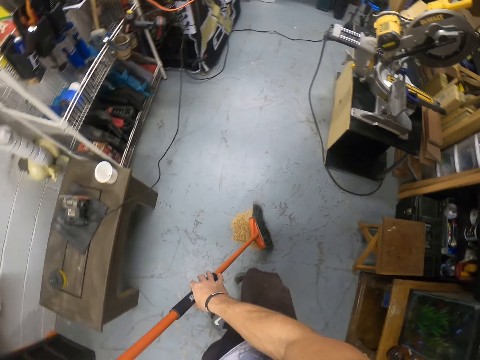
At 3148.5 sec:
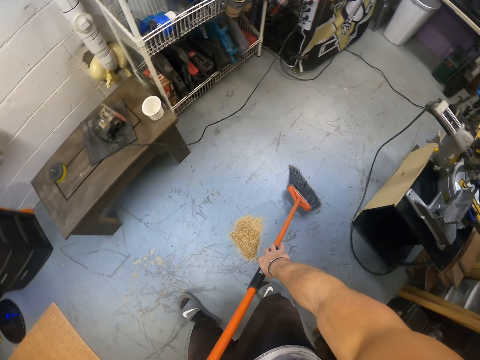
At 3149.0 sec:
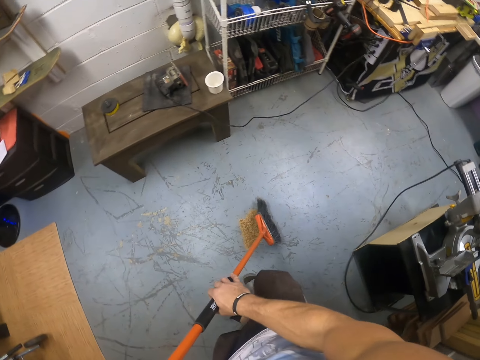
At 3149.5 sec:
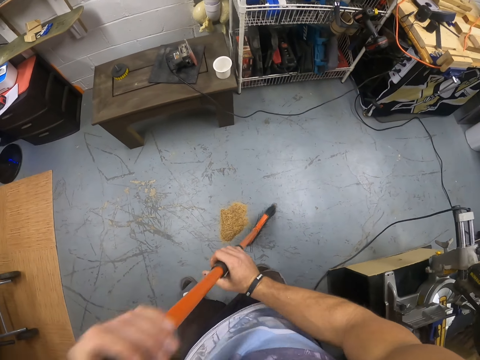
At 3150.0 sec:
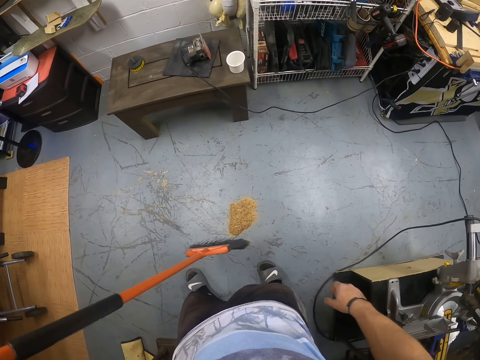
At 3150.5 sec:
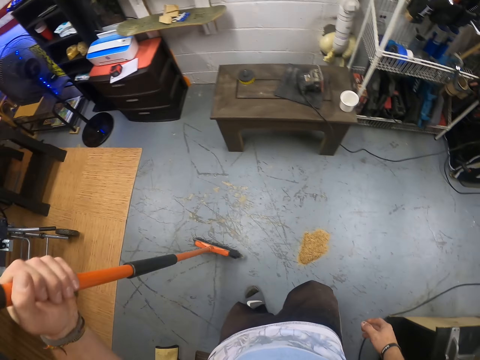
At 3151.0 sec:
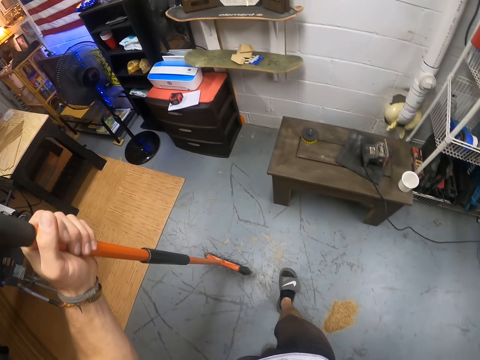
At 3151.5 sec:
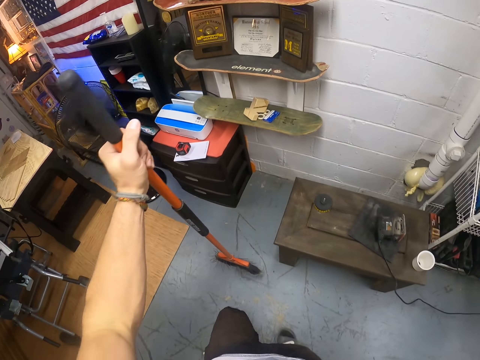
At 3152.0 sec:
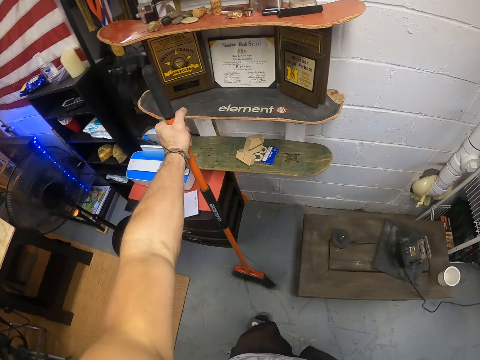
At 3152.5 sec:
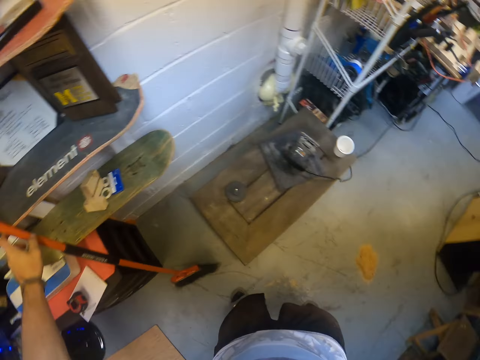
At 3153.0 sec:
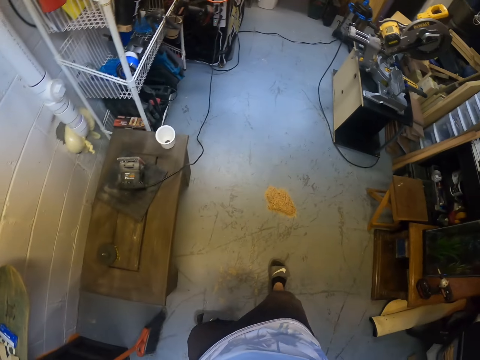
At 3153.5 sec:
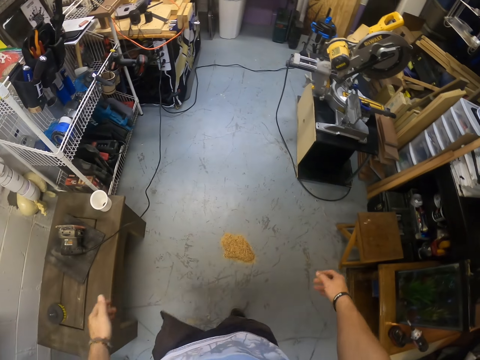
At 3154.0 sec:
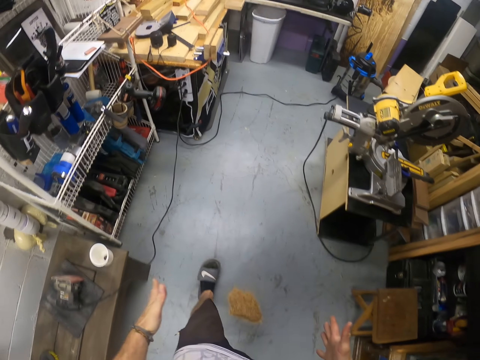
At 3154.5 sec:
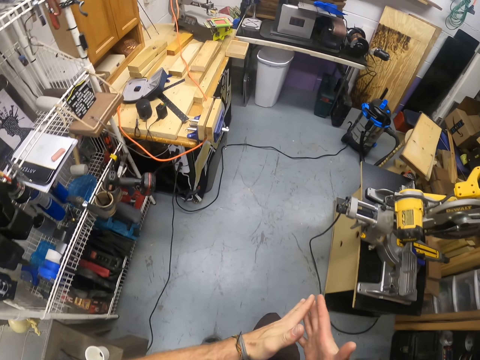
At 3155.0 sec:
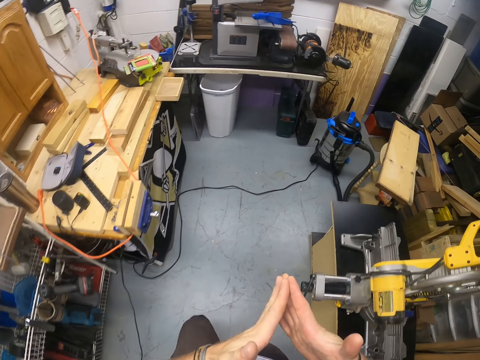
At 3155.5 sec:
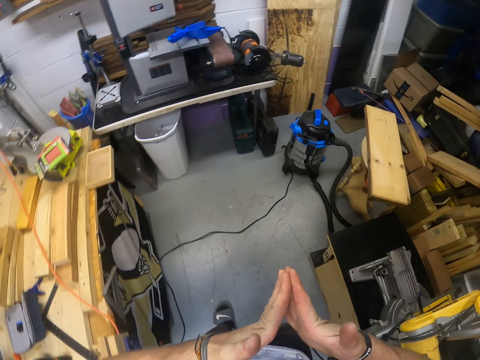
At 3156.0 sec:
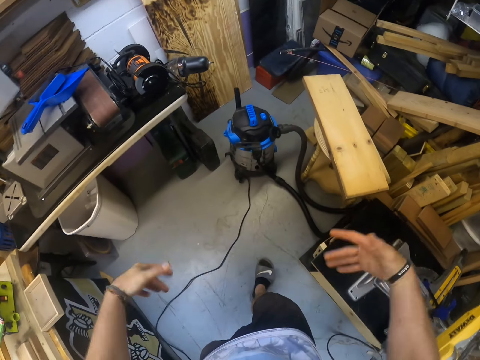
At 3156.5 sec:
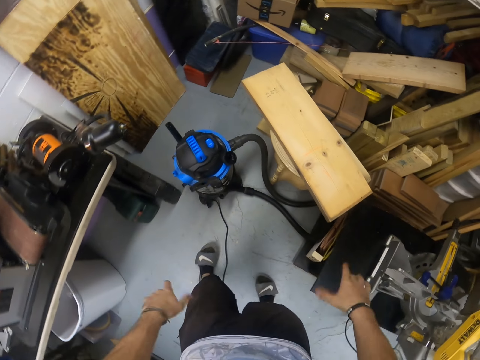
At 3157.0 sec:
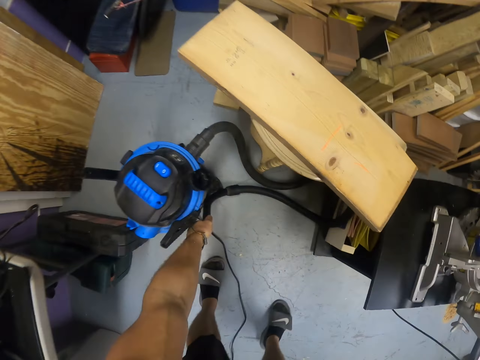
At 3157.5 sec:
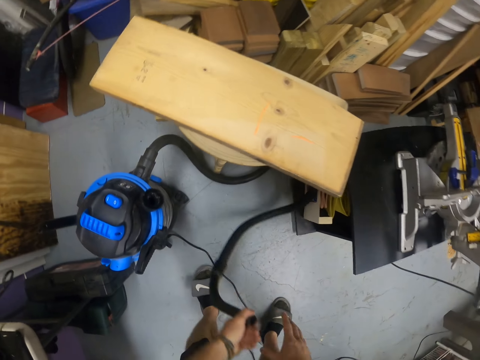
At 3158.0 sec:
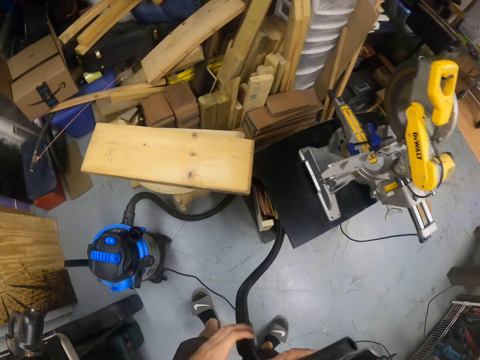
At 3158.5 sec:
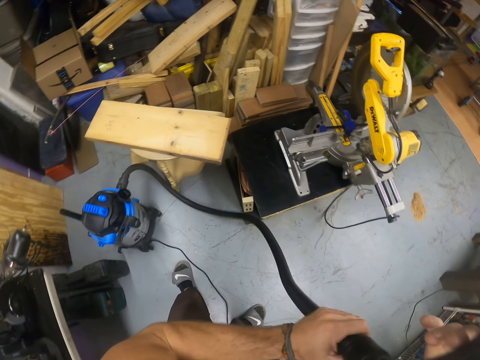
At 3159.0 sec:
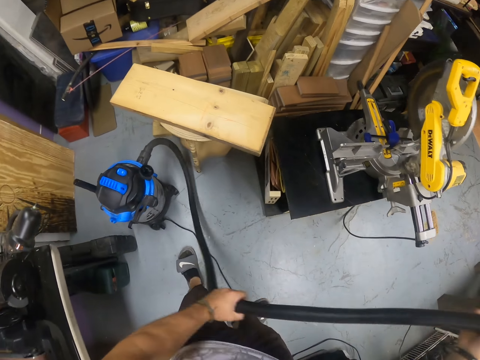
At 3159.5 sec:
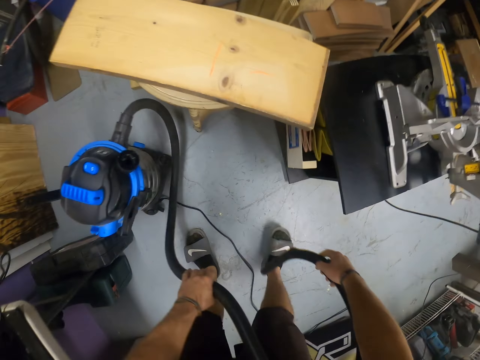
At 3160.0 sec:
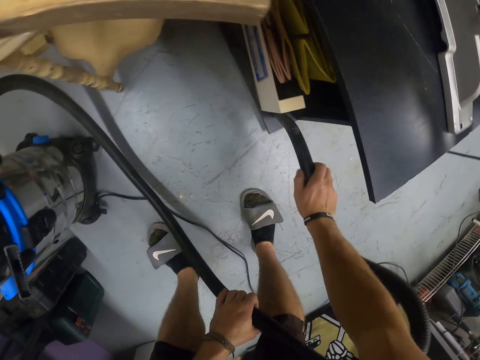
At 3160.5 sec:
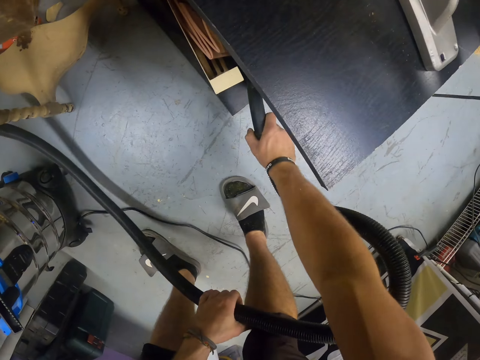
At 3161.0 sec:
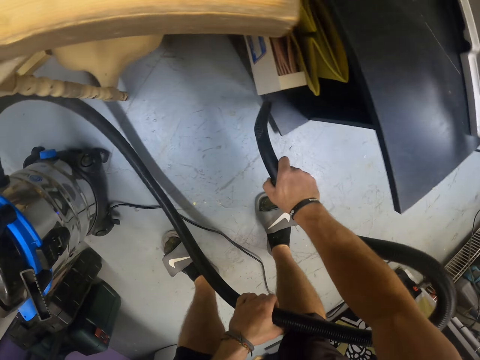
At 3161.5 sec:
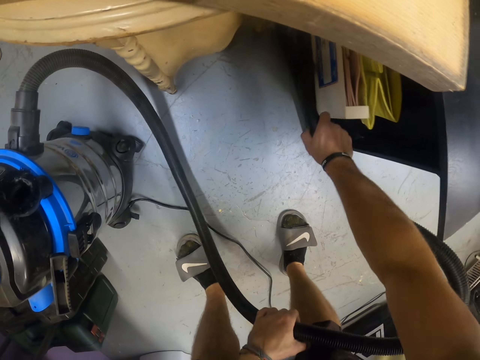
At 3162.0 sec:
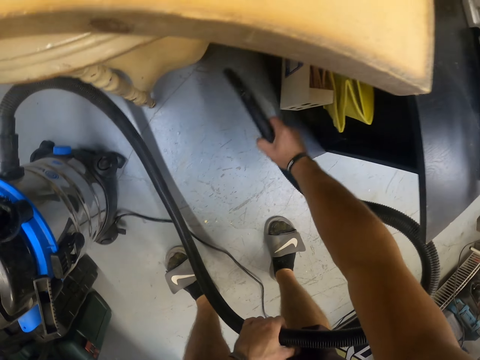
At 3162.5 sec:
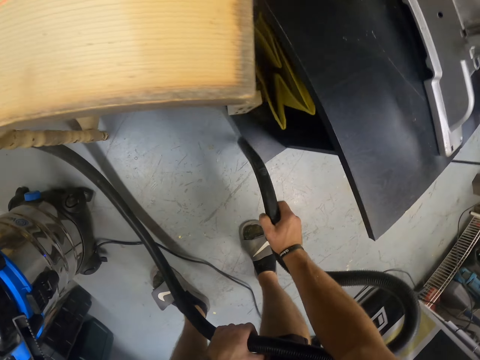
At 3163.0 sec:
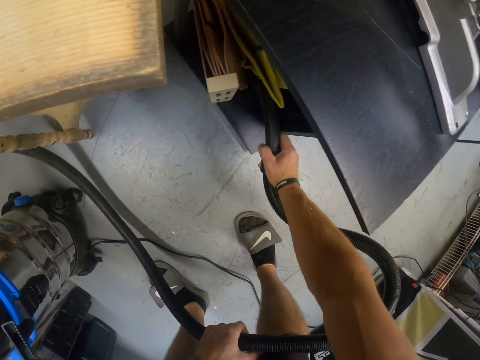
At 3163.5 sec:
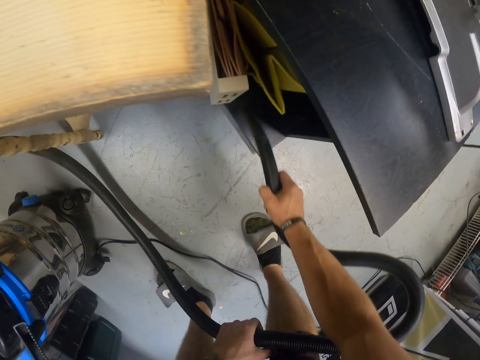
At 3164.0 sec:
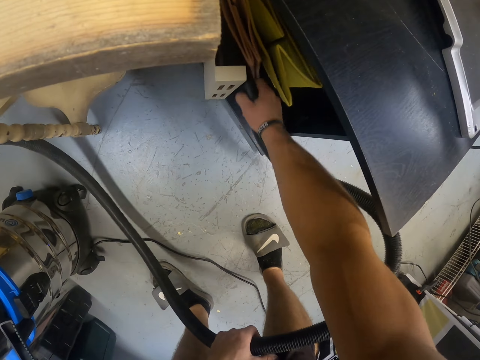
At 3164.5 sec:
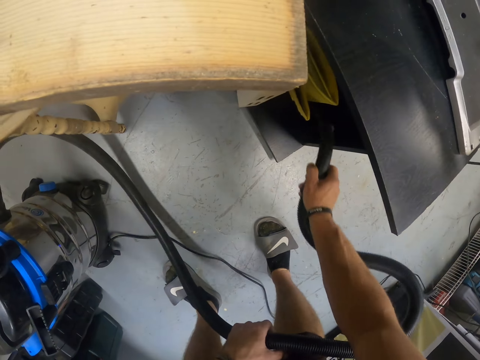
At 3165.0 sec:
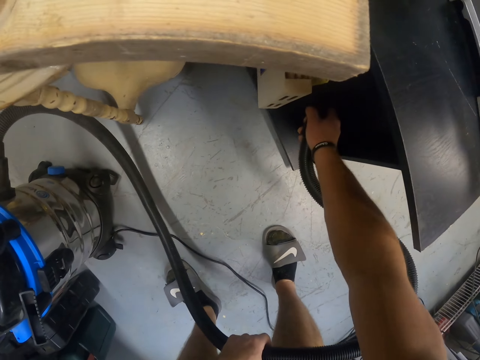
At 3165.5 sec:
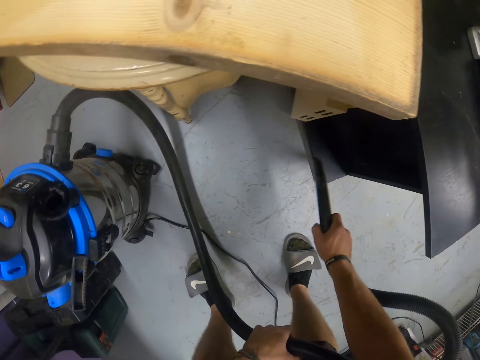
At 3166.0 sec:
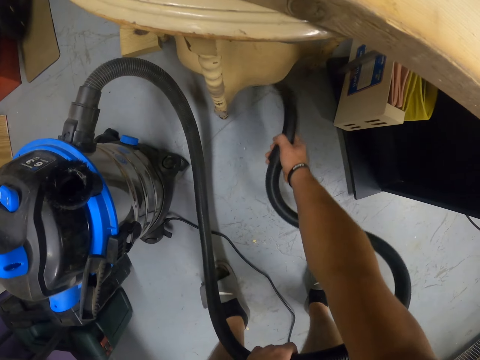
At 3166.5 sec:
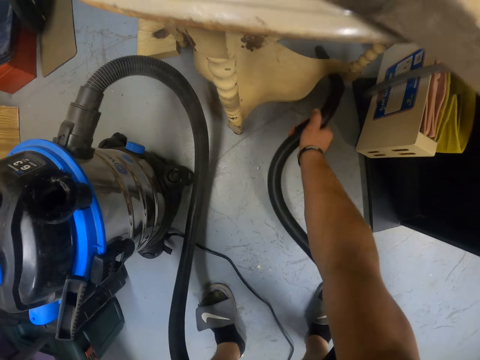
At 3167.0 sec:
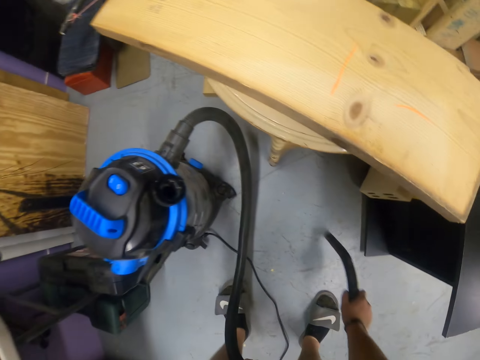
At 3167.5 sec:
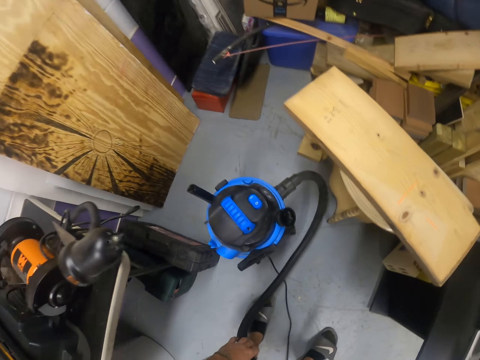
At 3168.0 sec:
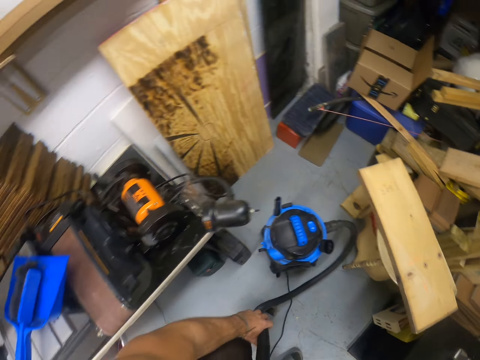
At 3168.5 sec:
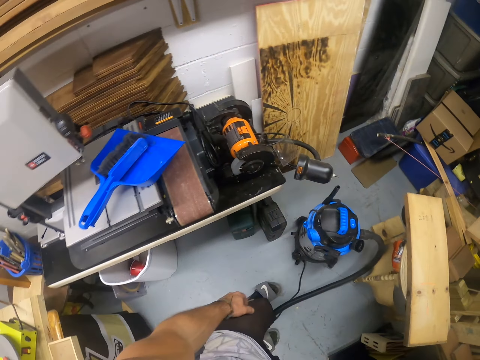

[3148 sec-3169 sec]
The camera wearer holds the broom with his left hand. He places the broom against a stand on the floor with his left hand. He walks towards the blower. He picks up the hose of the vacuum cleaner or blower with his left hand from the floor. He vacuums around the workshop with the hose in his hands. He blows the dust on the table saw. He blows dust off the items in the room with the blower.

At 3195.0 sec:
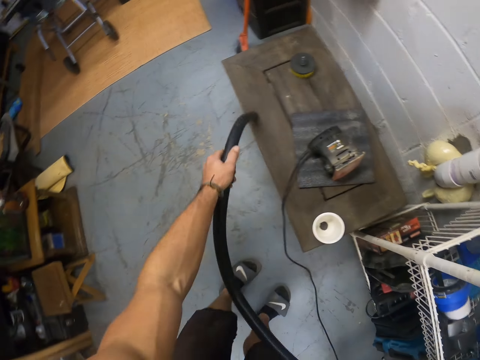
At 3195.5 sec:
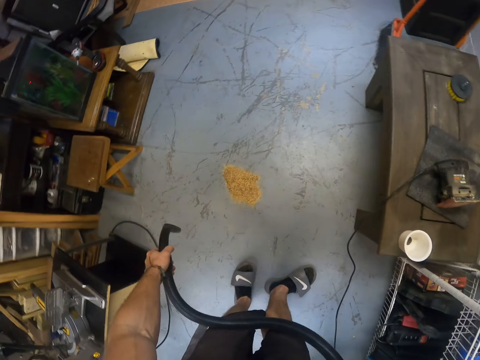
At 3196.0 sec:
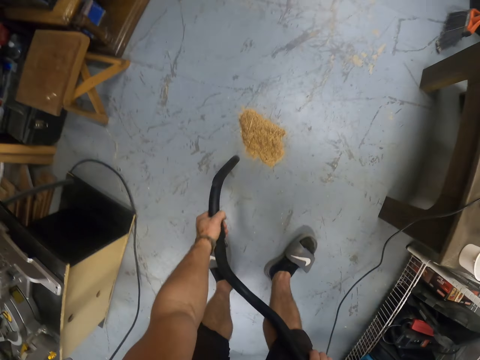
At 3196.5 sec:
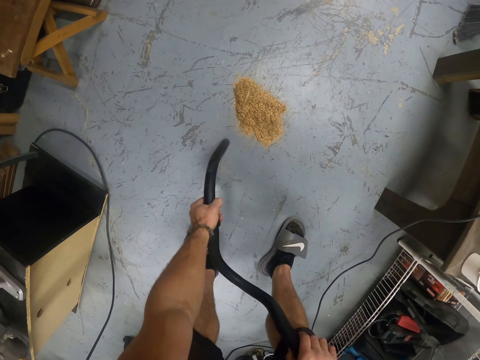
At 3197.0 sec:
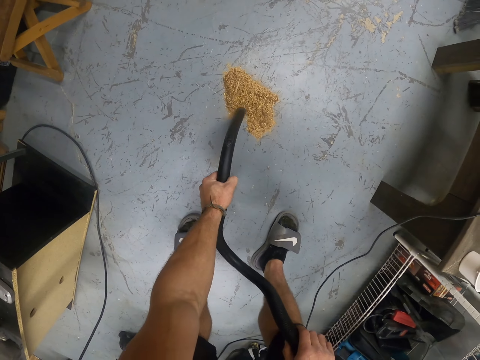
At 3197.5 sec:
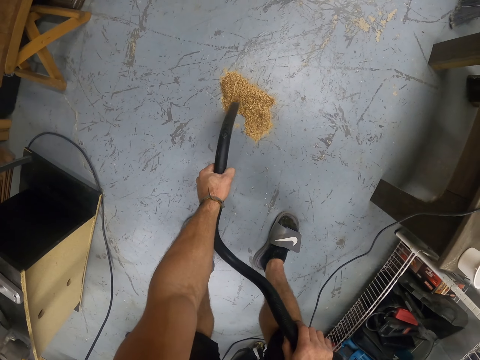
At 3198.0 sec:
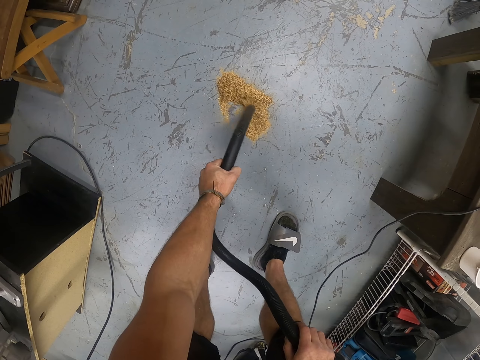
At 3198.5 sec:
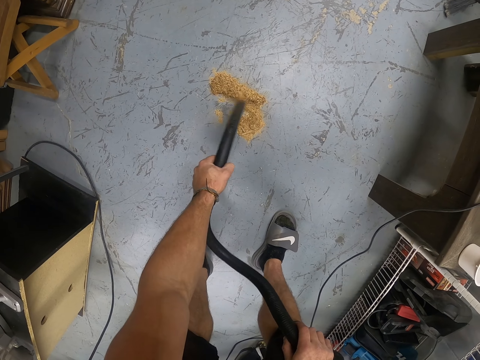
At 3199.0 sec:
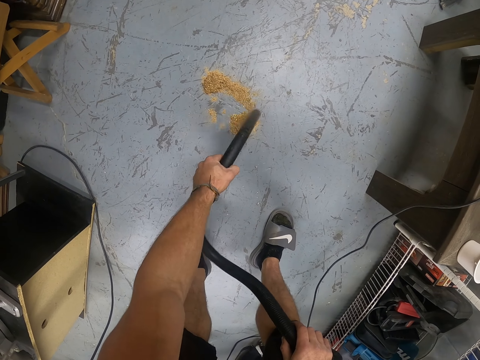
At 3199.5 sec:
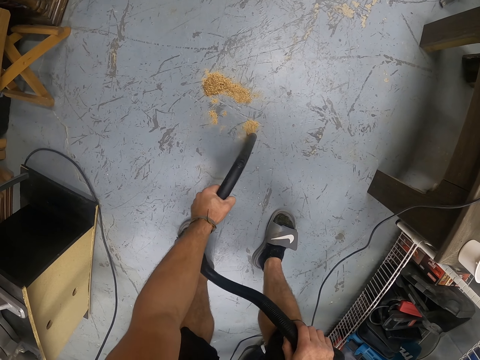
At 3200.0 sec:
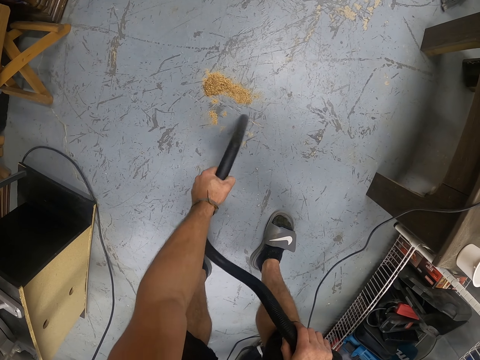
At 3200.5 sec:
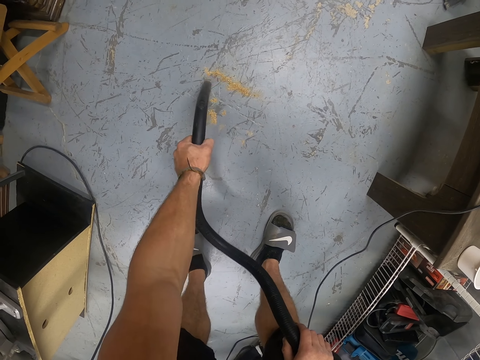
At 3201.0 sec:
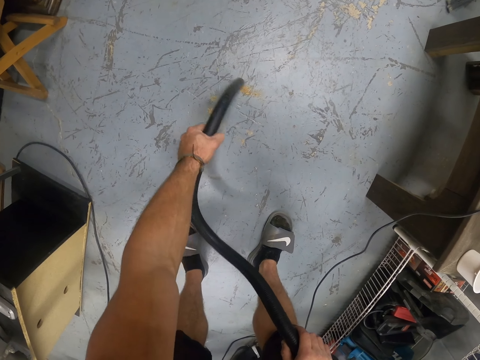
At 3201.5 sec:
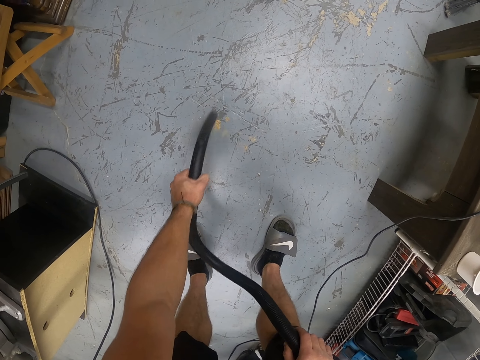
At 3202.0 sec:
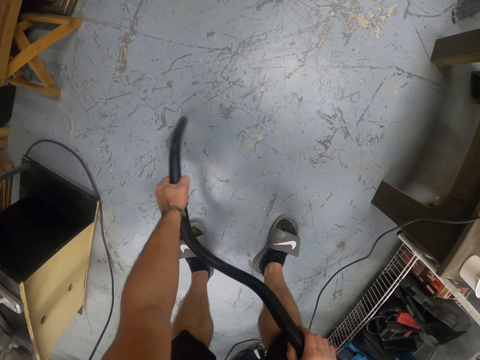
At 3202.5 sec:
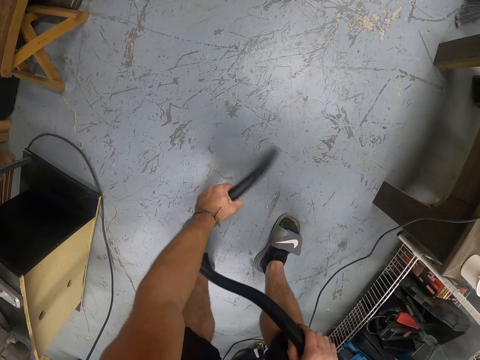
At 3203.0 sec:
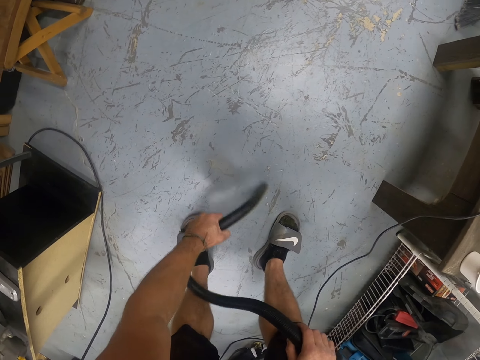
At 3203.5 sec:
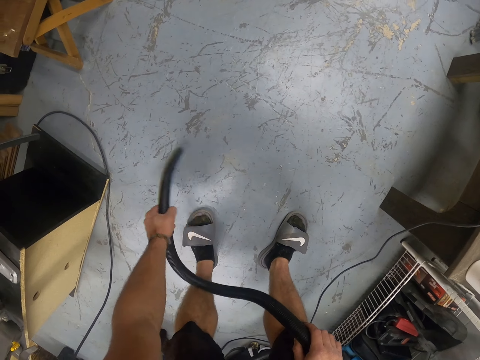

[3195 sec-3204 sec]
The camera wearer vacuums the dust on the floor with the hose in his left hand.
